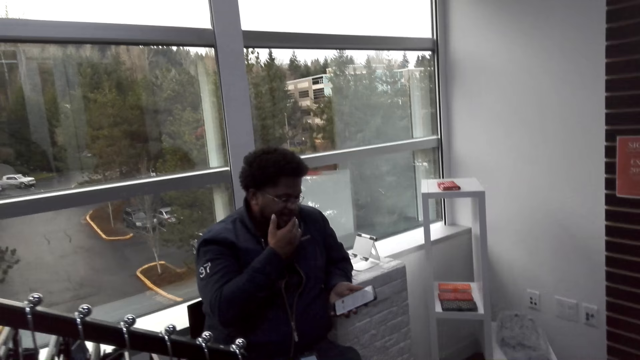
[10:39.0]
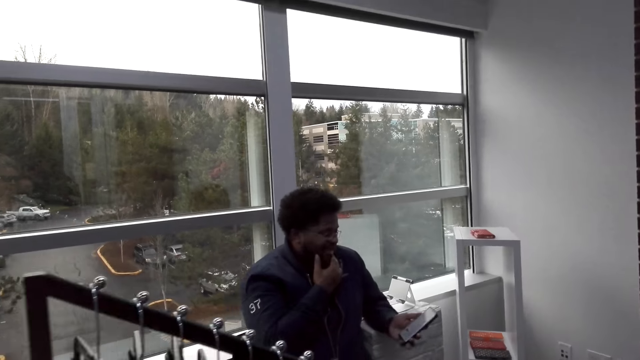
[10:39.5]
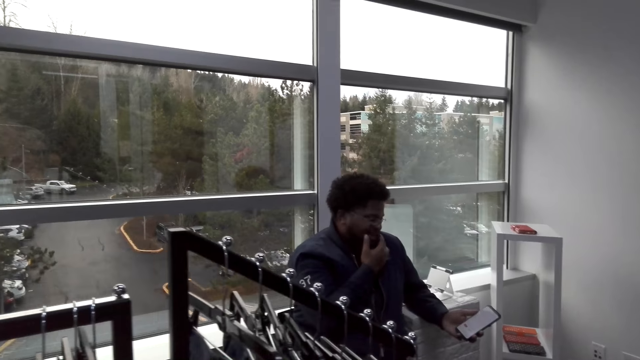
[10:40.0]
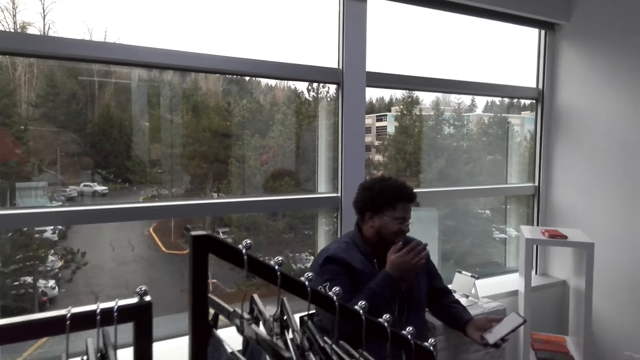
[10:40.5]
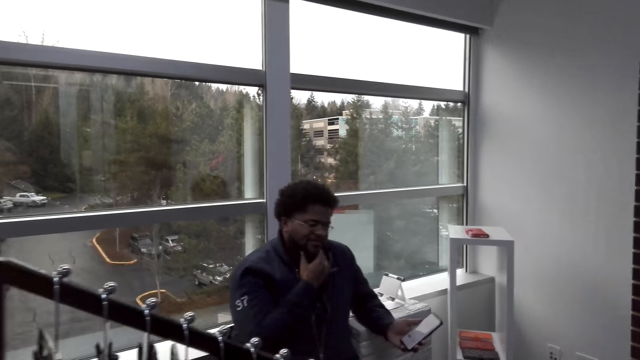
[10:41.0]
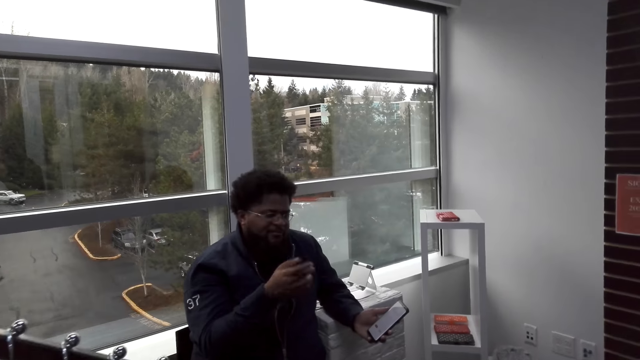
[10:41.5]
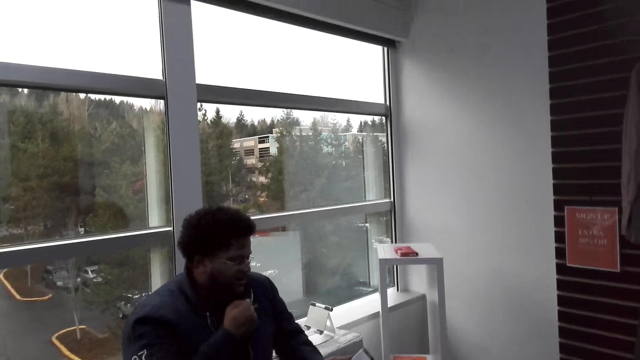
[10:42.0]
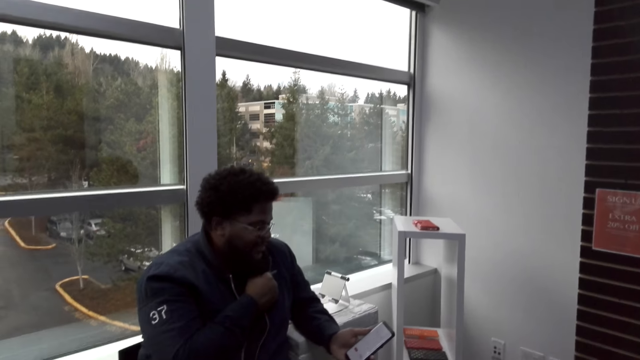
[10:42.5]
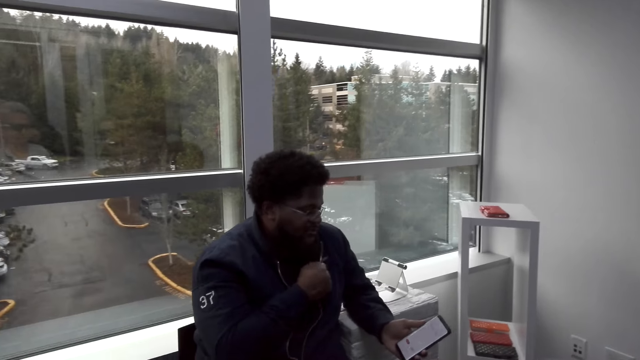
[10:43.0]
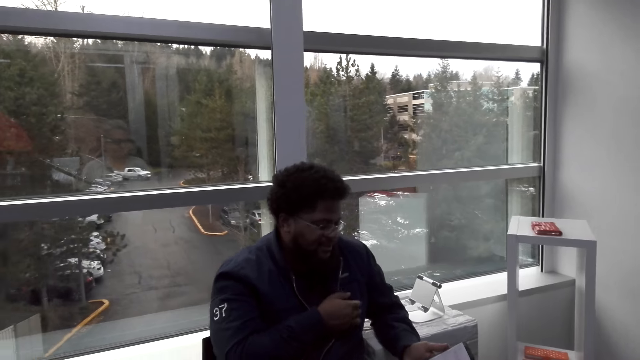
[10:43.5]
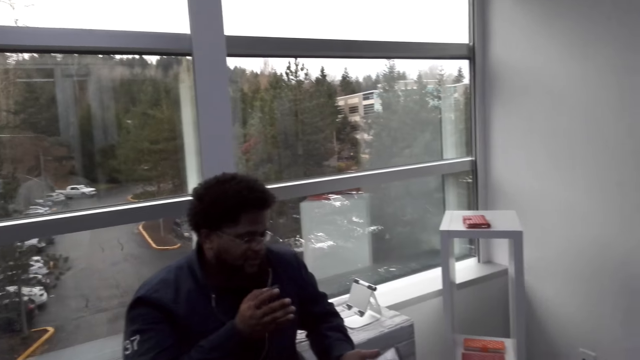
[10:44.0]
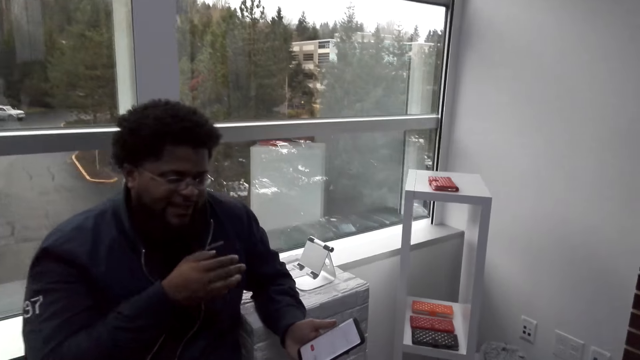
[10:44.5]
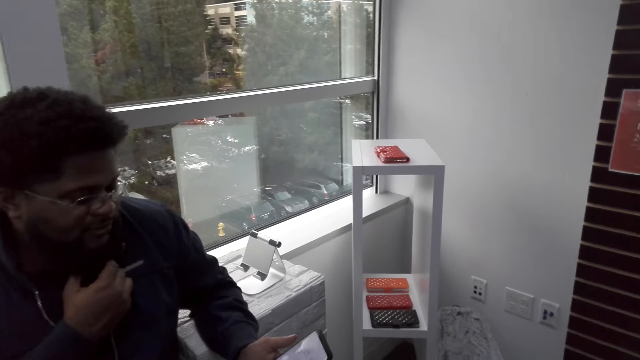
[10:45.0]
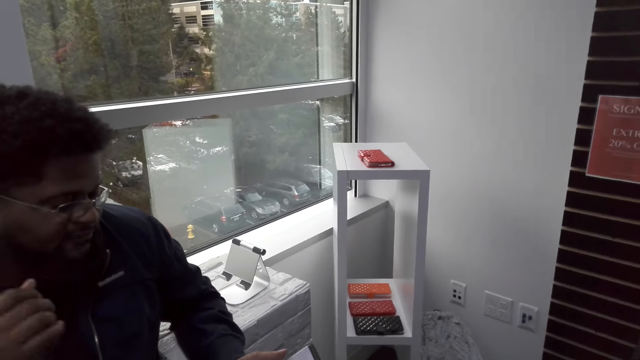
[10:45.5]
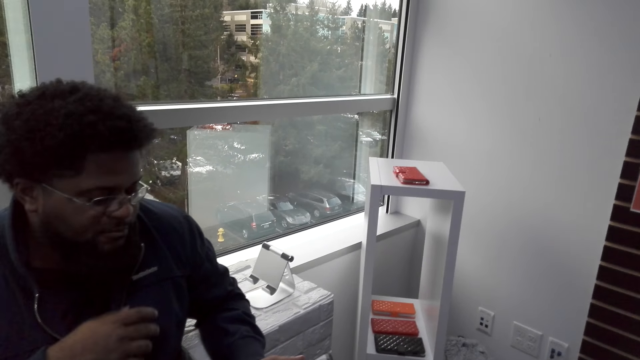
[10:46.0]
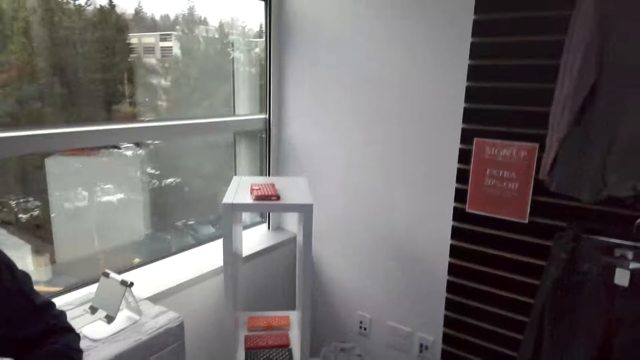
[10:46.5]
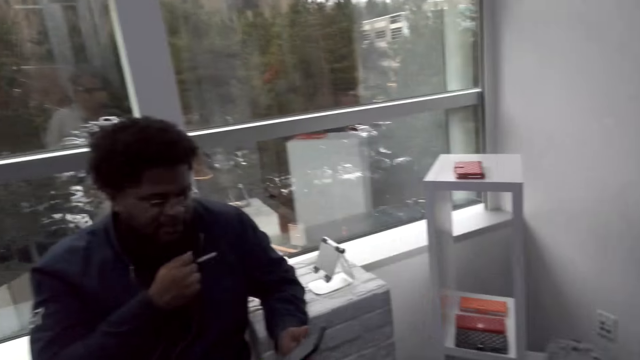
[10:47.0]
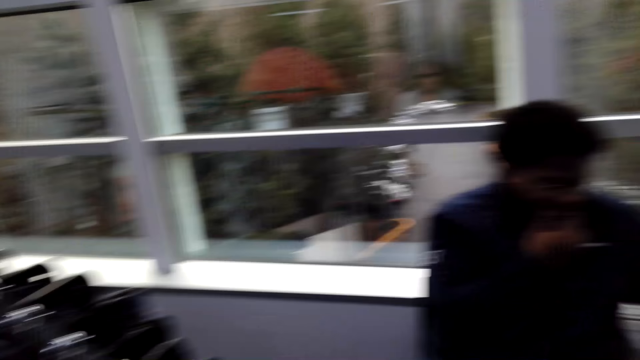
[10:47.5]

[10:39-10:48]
A man uses the phone. He holds the phone, touches the beard, and holds the face. The camera wearer turns around. The man holds the phone and converses with the camera wearer. The camera wearer turns around. The man looks to the side.

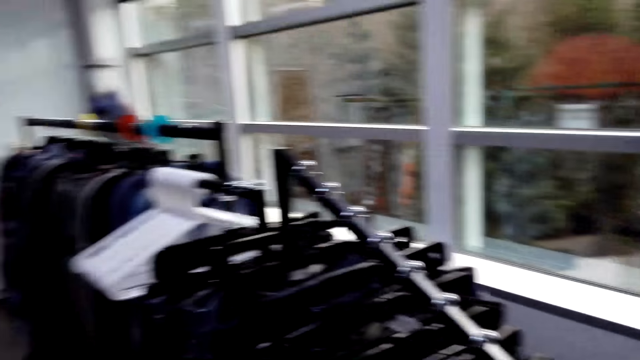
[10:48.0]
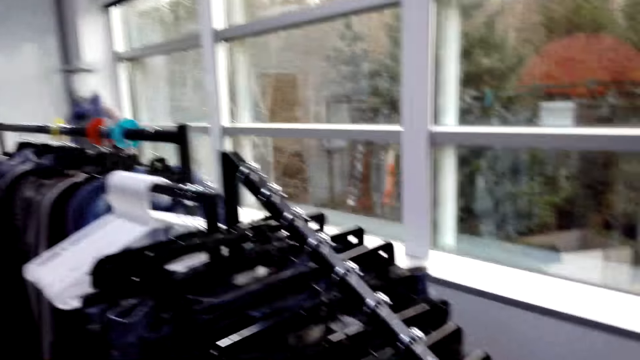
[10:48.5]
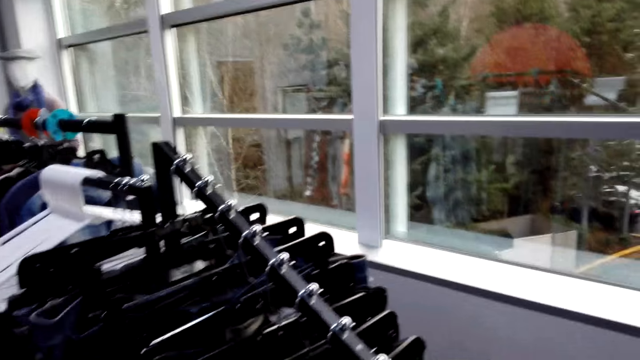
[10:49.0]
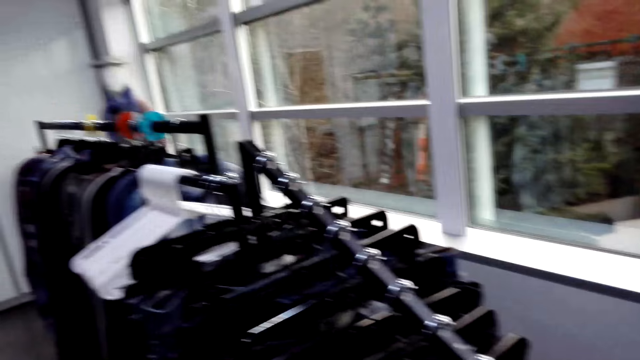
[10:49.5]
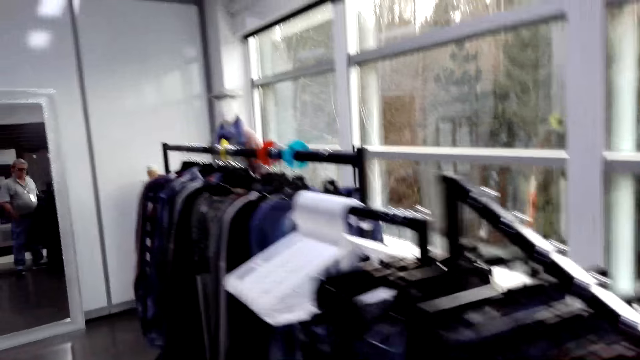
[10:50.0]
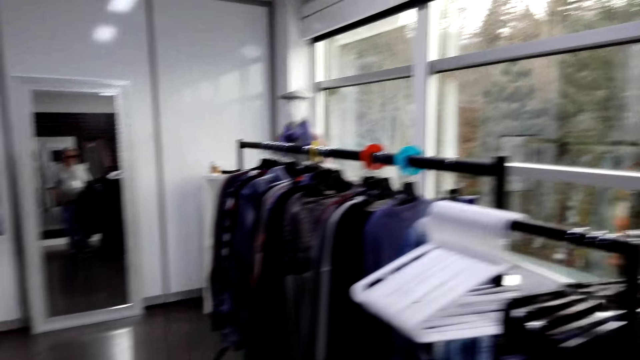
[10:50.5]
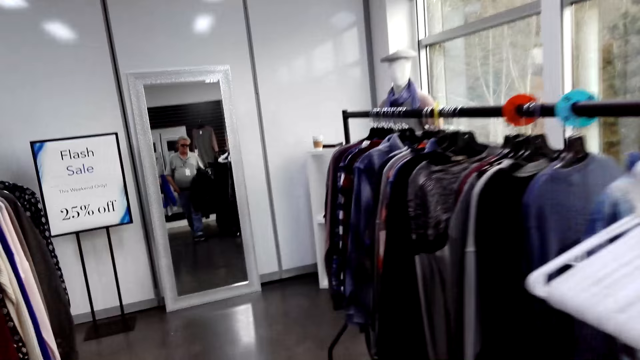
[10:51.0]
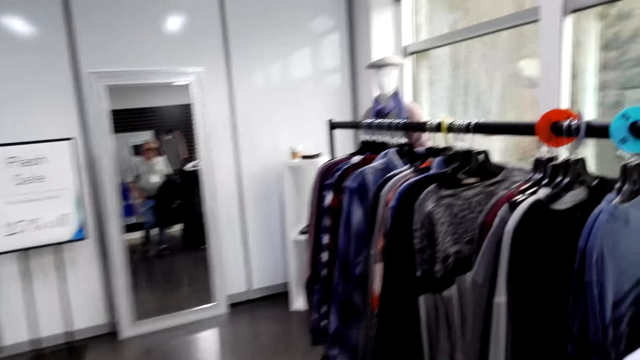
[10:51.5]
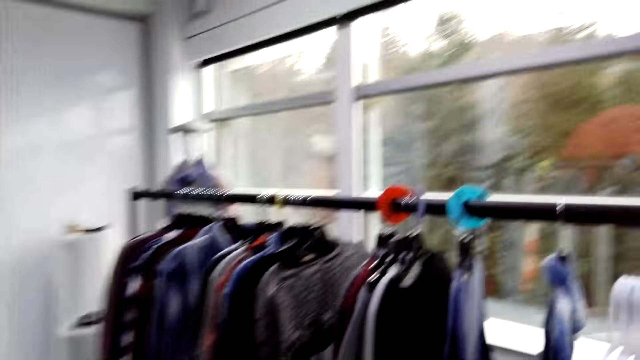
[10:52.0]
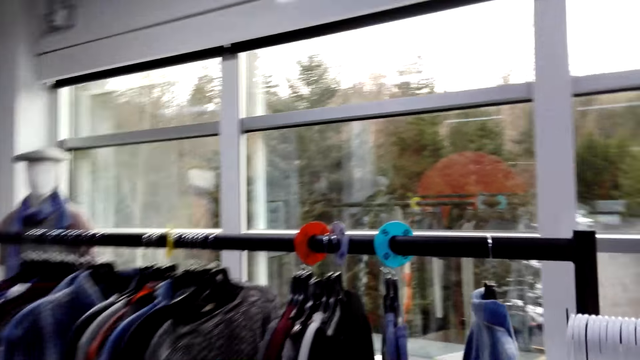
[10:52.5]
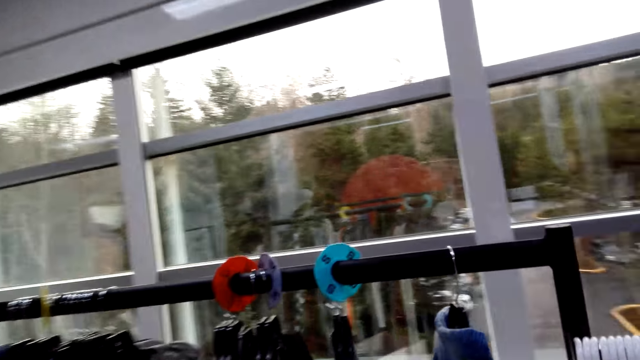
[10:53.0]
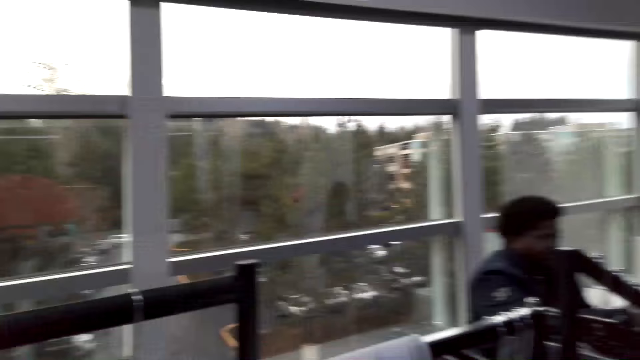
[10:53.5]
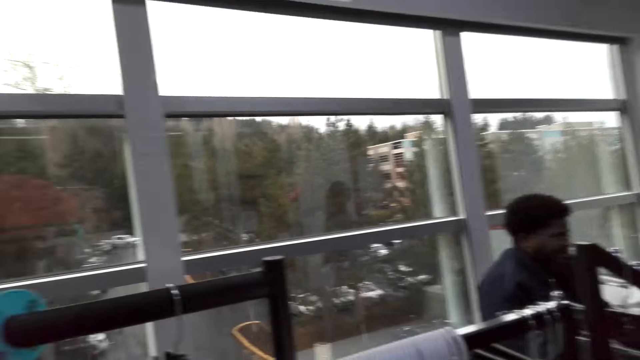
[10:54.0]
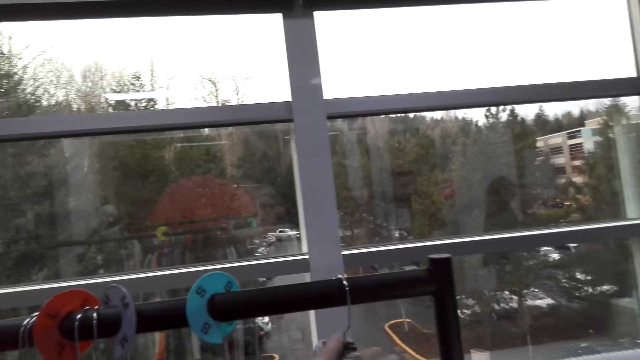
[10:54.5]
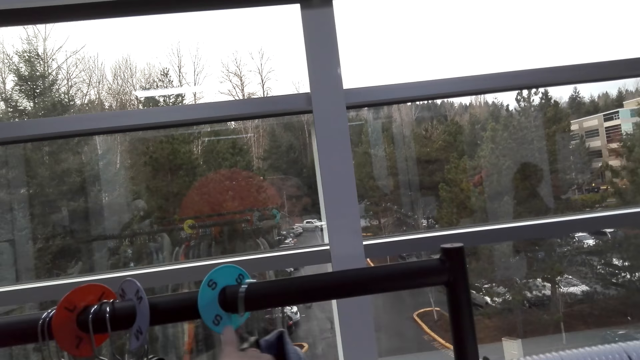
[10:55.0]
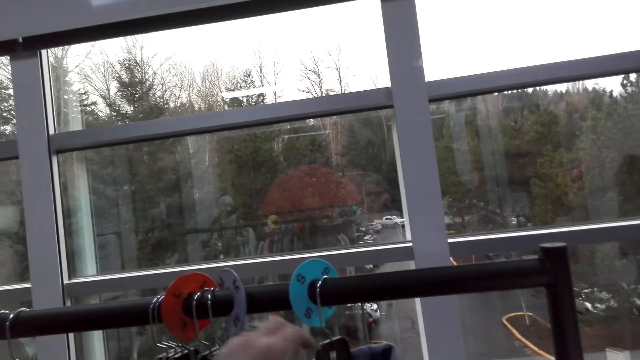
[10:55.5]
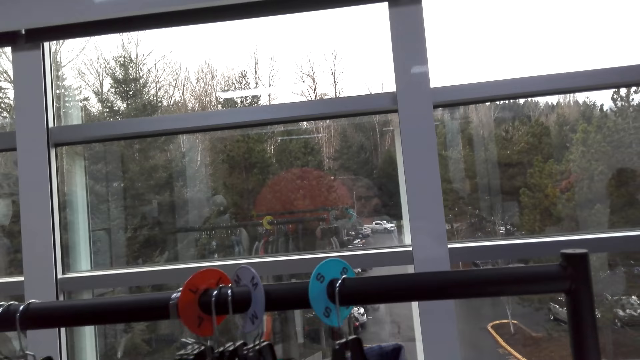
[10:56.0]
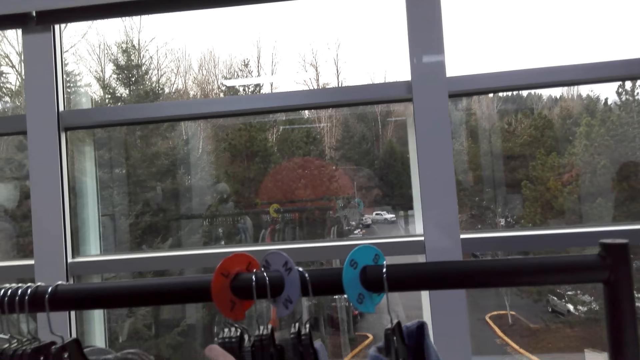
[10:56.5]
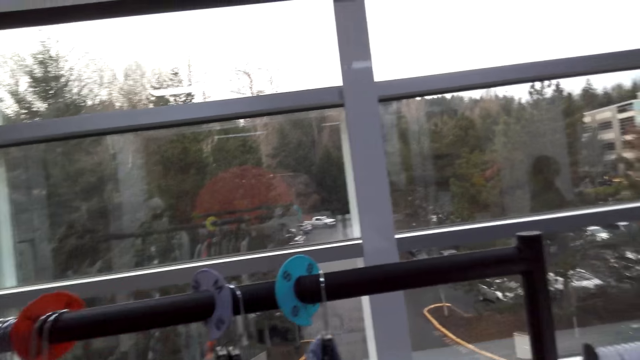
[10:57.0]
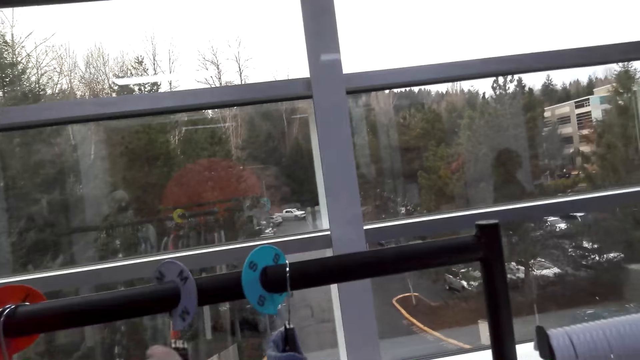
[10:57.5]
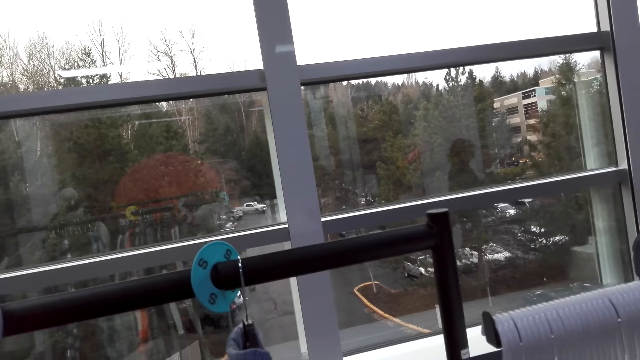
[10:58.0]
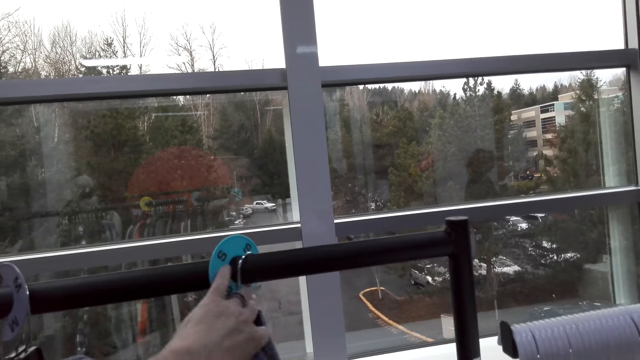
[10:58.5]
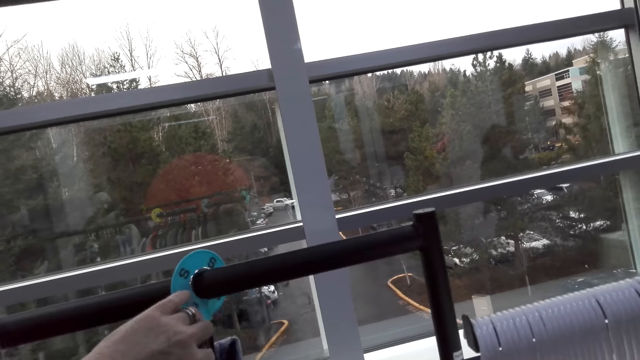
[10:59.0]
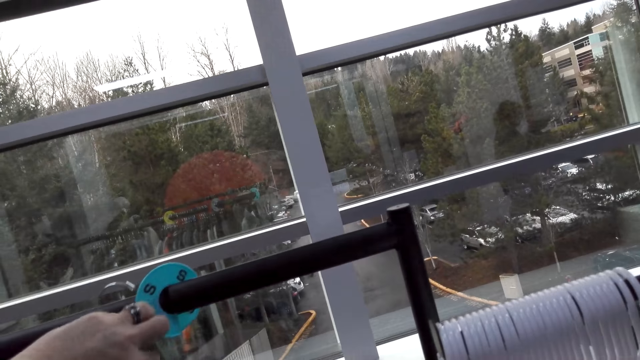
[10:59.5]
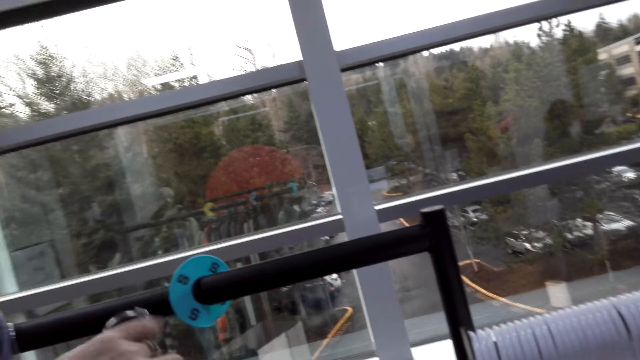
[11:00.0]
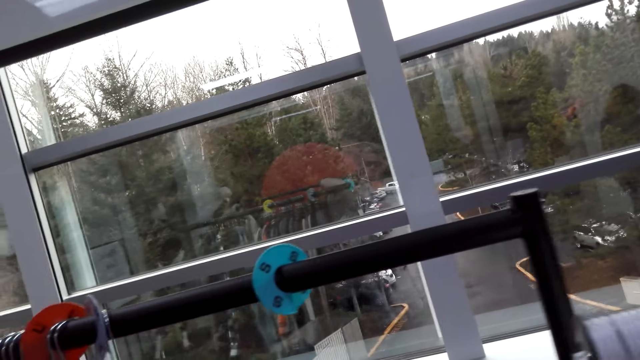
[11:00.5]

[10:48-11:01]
The camera wearer turns around. They look around. They walk around. They turn around. They move the cloth. They hold huggers on the bar. They adjust the huggers on the bar.
